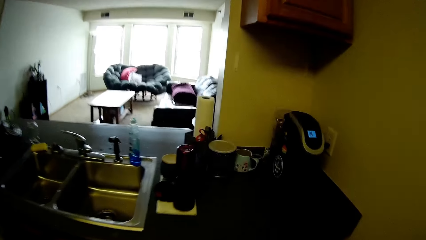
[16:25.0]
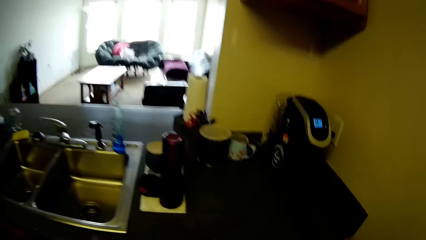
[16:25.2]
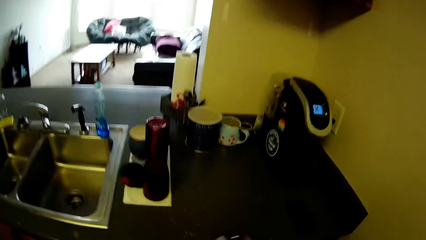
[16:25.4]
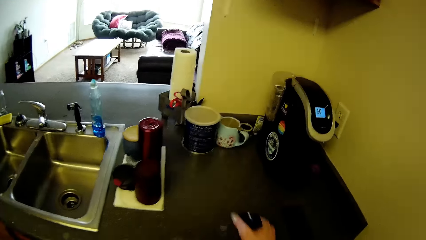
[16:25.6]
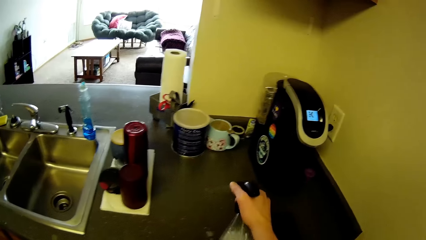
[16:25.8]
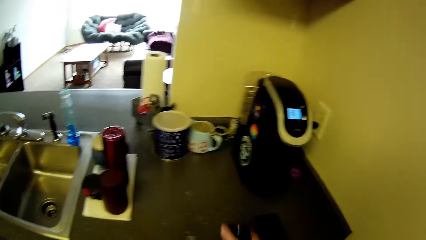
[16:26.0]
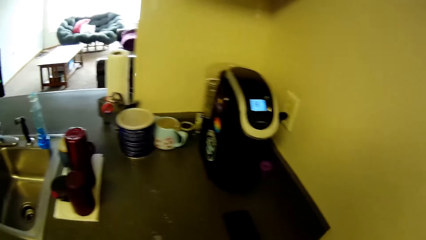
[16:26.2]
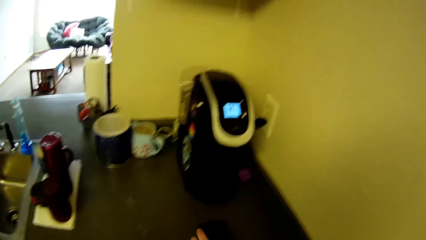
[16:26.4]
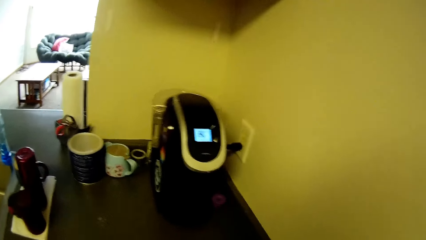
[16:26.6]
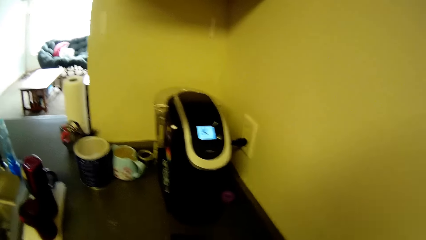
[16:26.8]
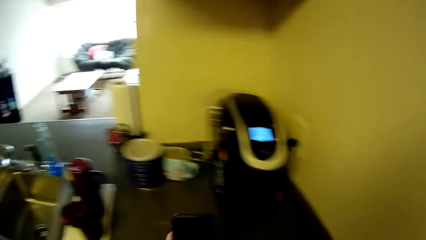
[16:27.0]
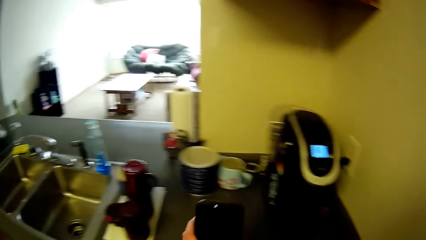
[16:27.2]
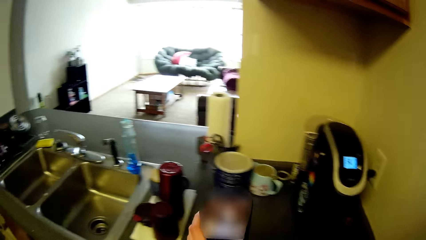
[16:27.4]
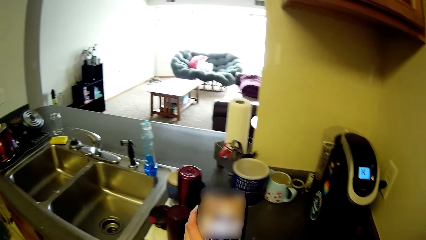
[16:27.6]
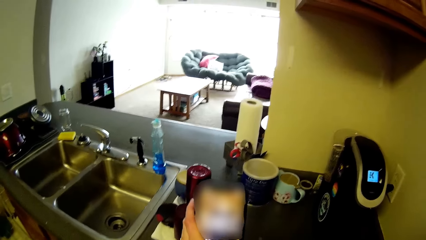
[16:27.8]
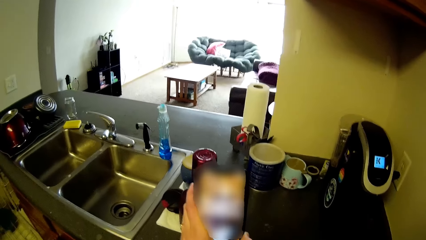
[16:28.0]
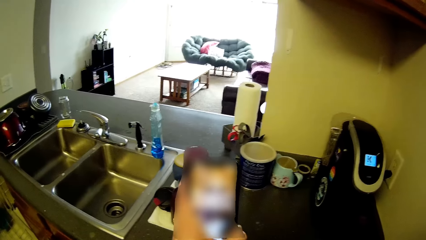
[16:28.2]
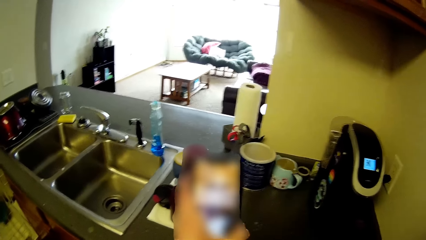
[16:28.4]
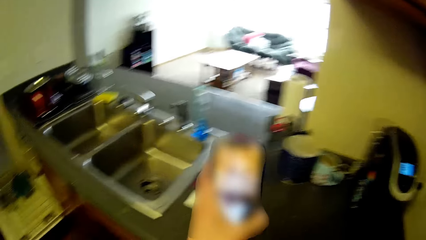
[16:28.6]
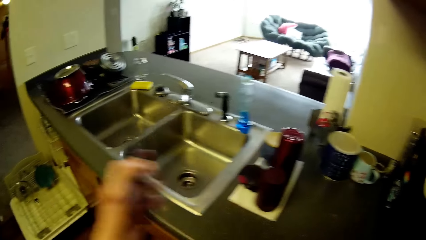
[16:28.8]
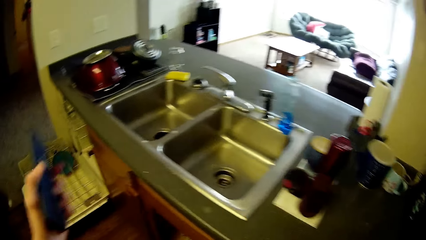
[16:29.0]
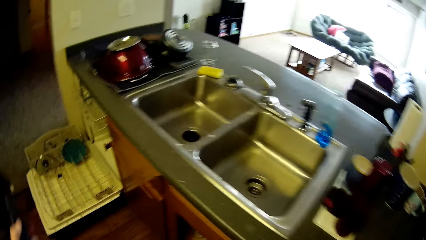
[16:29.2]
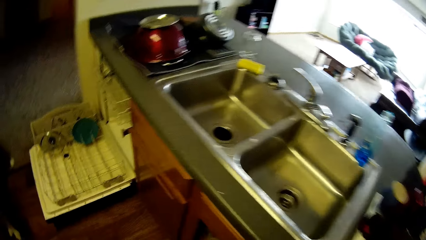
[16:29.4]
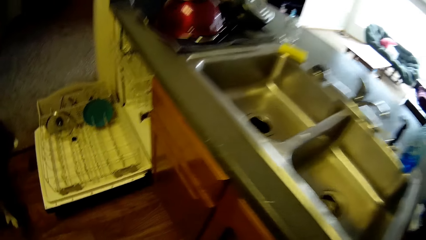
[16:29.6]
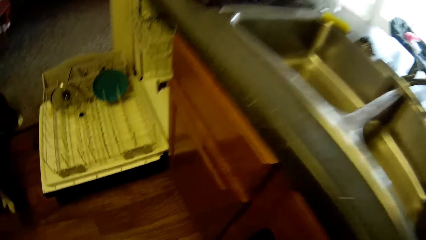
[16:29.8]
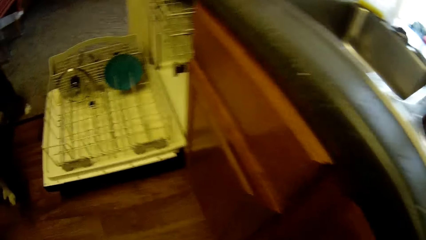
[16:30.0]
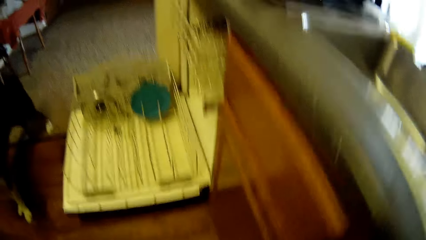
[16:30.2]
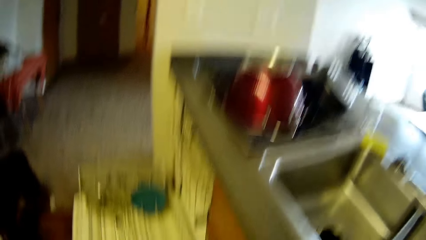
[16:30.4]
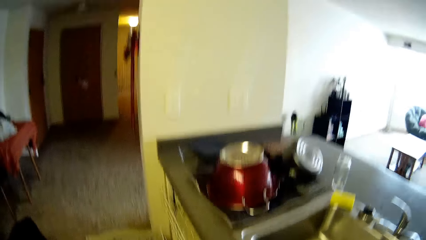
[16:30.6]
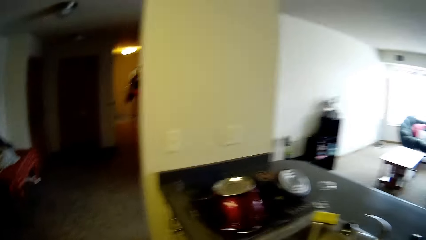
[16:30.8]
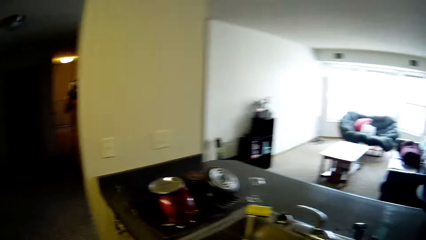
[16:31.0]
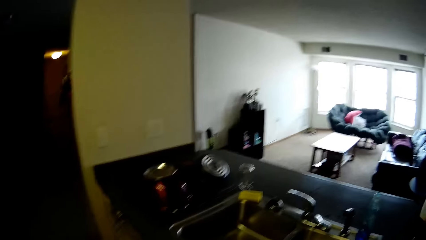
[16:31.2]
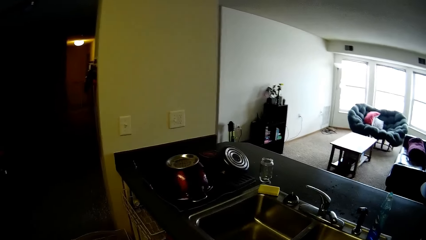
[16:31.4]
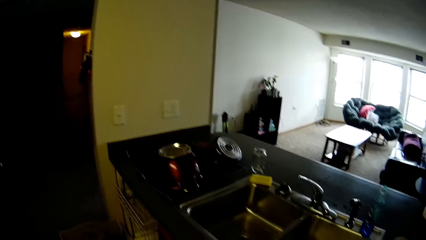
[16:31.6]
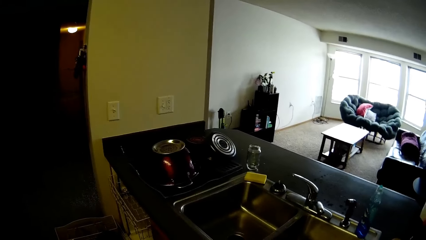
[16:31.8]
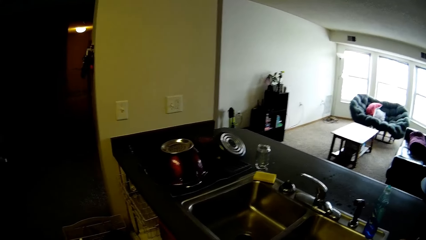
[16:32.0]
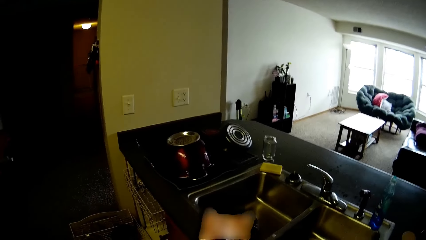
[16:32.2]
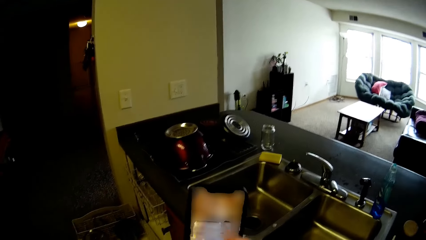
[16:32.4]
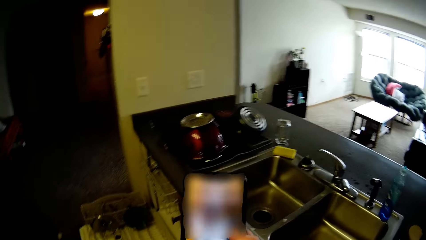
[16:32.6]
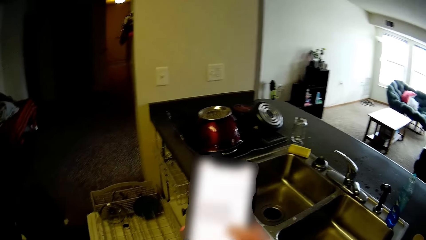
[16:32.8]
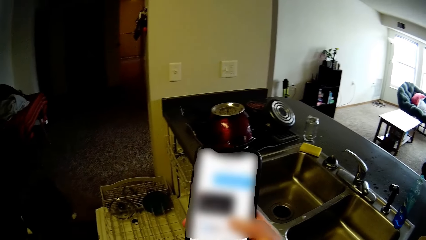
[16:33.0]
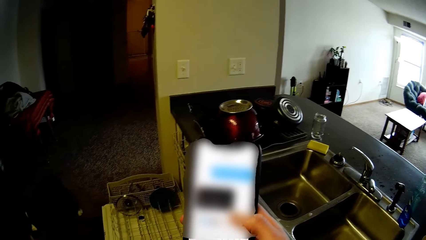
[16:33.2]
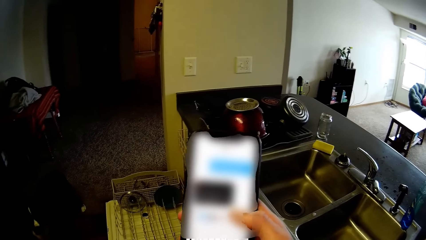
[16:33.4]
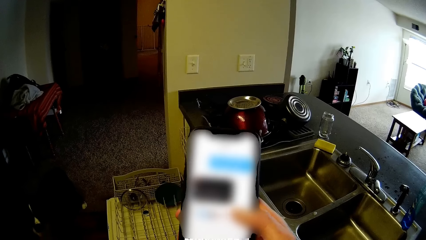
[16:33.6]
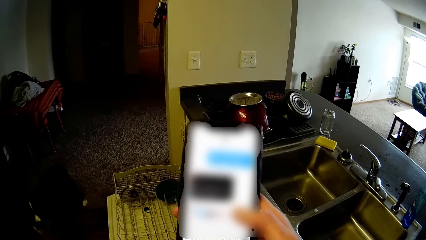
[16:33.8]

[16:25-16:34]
The camera wearer uses her phone. She looks at the phone.

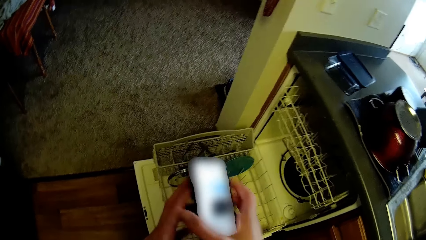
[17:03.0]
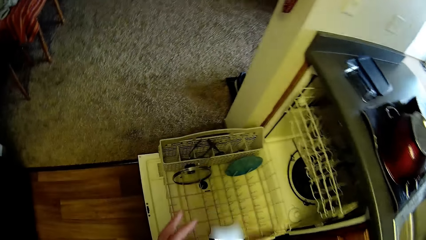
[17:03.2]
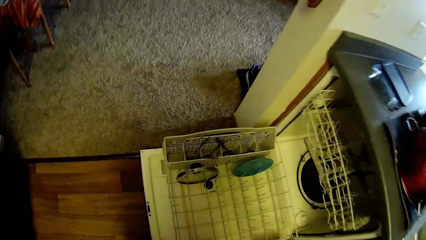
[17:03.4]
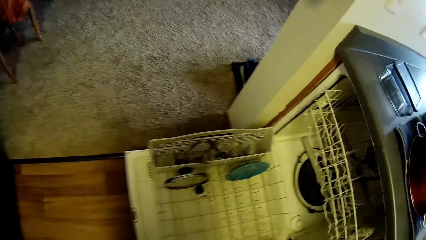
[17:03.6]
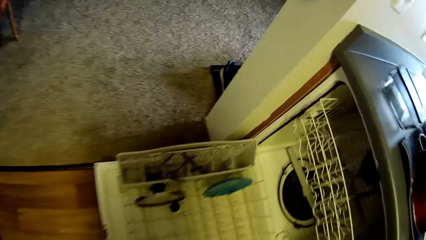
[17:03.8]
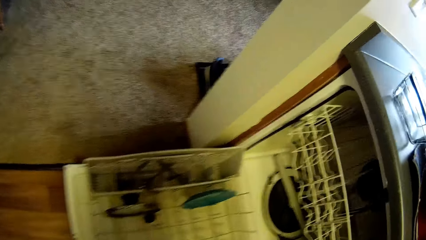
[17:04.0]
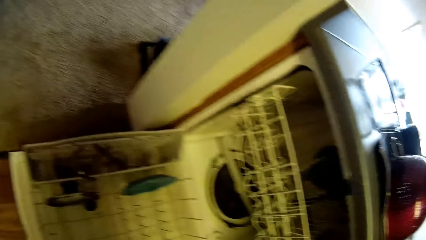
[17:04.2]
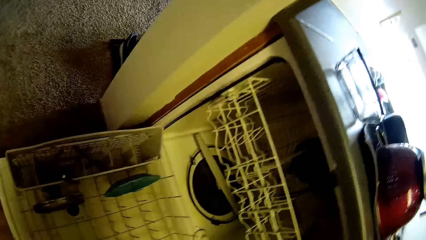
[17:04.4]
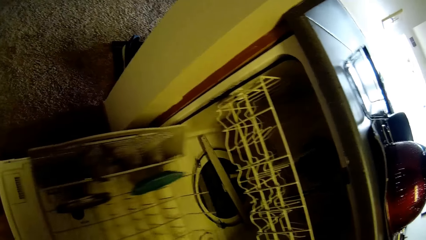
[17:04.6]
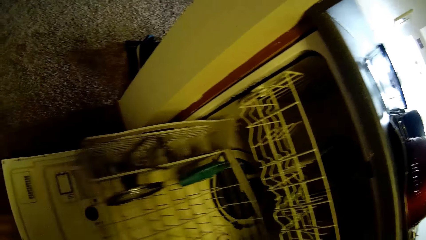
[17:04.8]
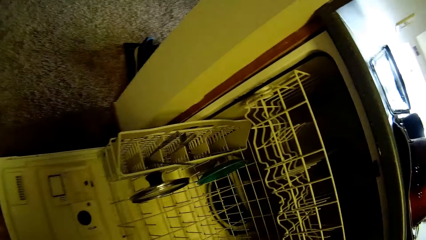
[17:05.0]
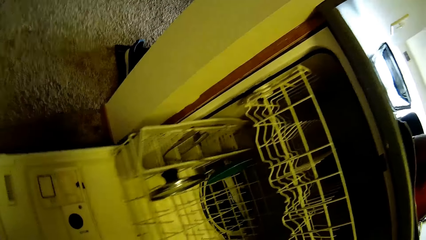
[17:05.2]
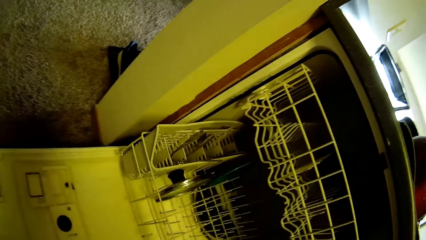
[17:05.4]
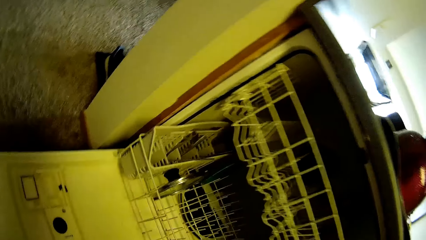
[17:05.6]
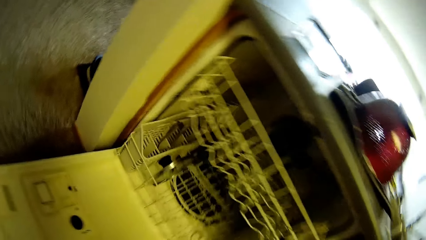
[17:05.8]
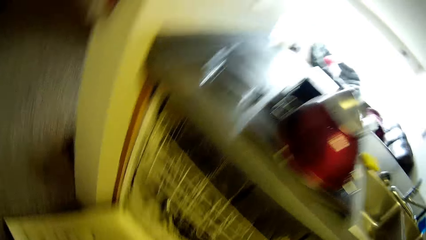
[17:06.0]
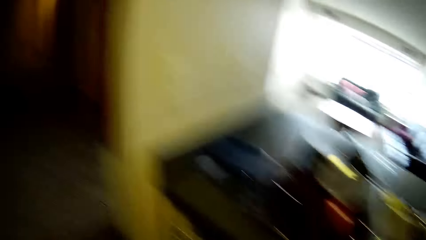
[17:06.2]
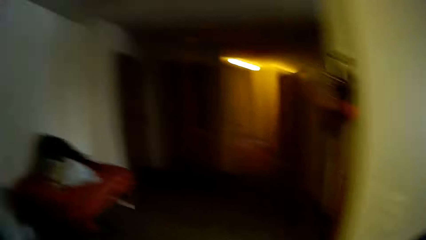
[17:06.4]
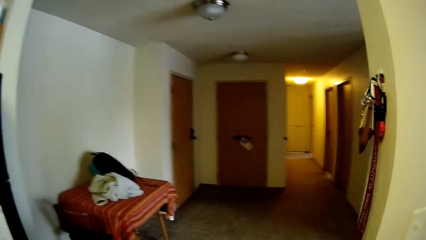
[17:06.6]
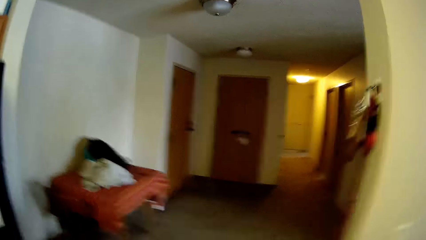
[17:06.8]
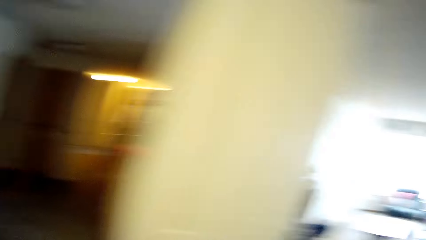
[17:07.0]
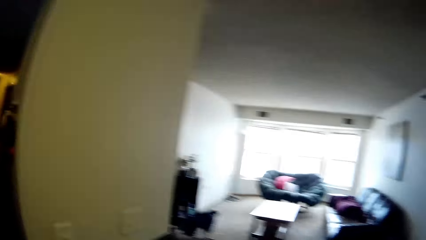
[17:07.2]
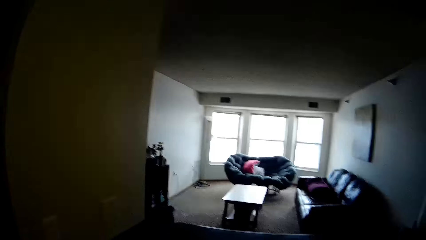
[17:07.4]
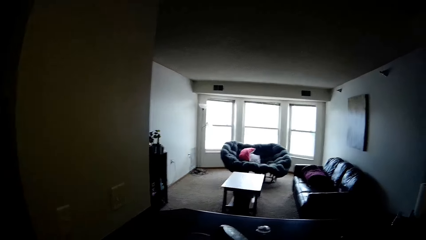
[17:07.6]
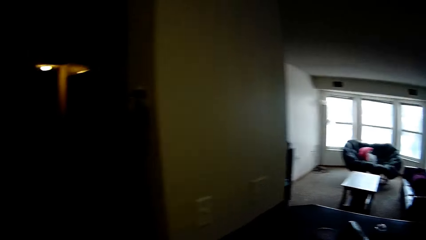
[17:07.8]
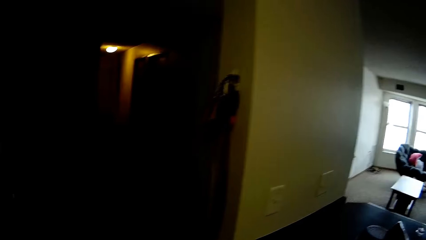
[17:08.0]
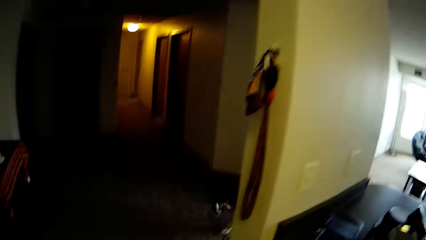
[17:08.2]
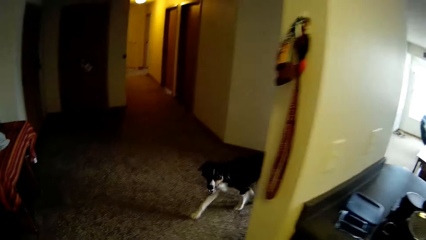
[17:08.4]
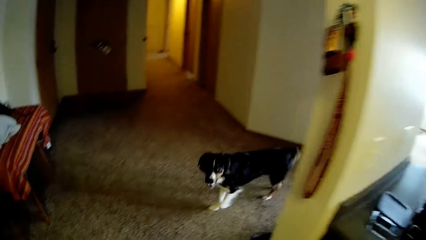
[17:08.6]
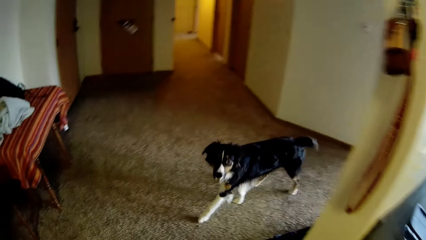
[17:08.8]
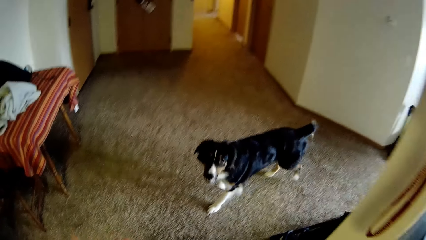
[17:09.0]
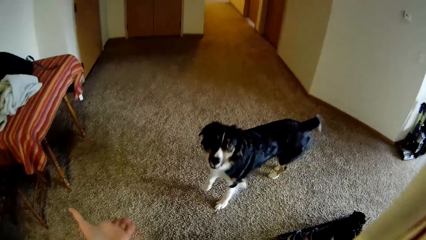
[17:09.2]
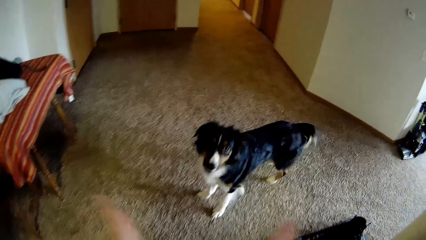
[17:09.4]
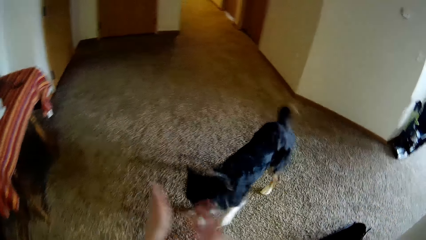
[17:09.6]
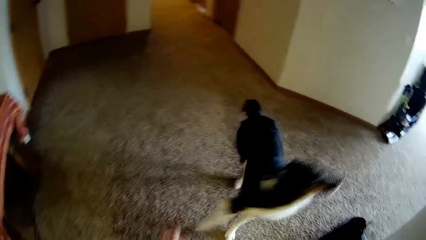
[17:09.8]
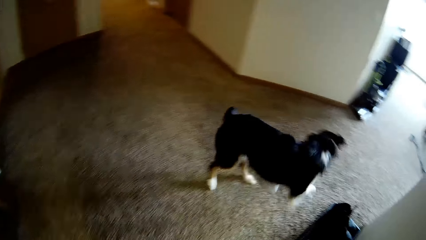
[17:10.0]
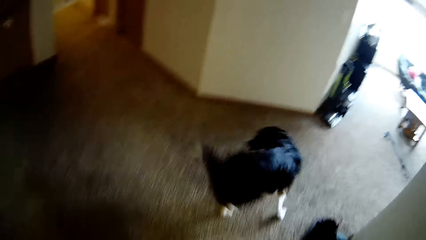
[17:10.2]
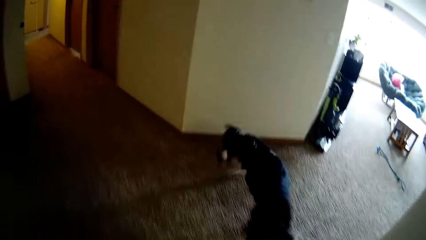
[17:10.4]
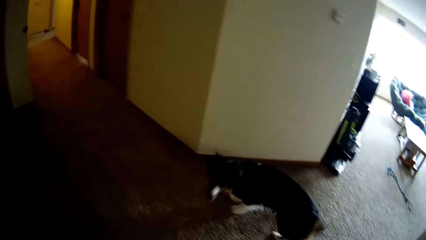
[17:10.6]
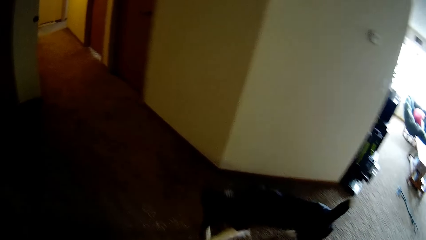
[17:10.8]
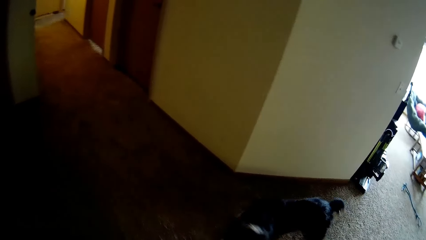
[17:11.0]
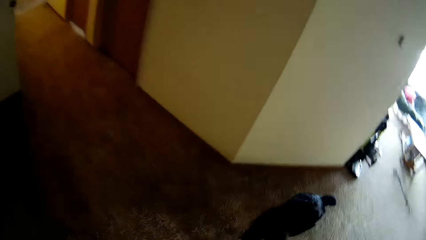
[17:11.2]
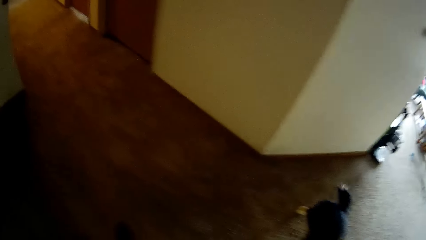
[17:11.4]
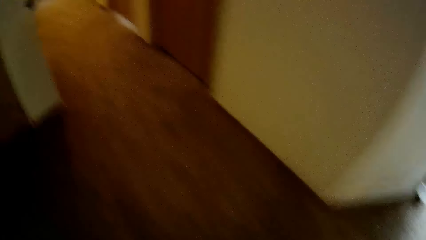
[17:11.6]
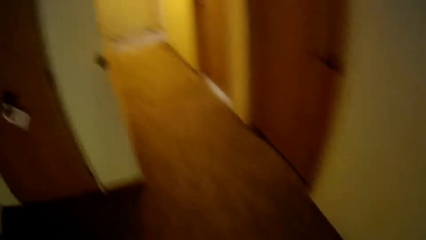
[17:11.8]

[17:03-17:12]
The camera wearer adjusts the tray of the dishwasher. They close the dishwasher.
